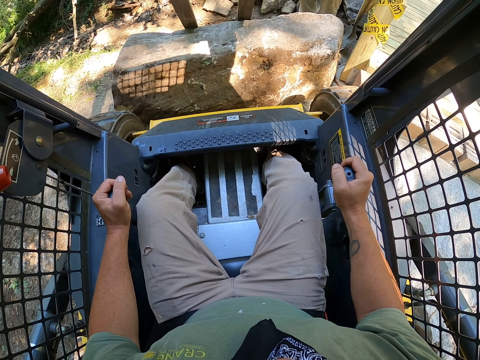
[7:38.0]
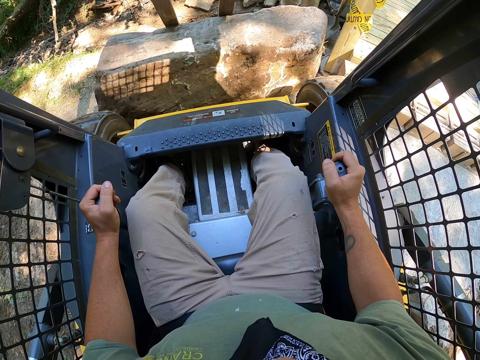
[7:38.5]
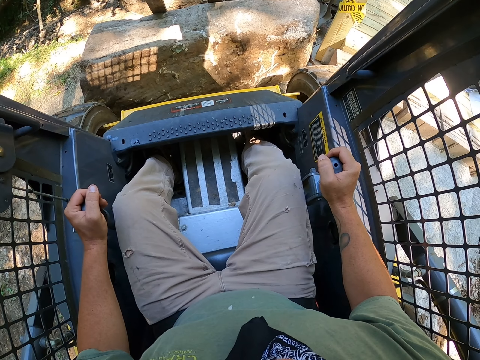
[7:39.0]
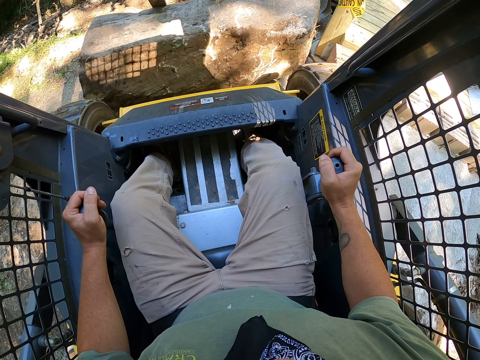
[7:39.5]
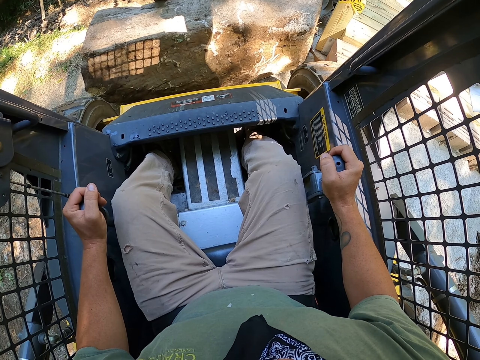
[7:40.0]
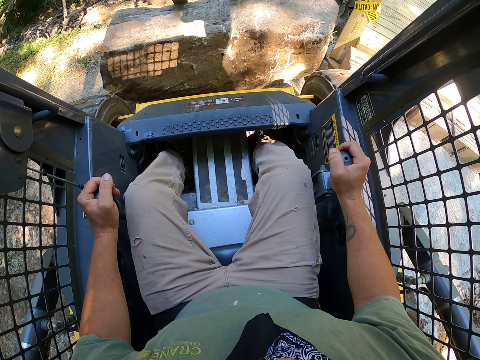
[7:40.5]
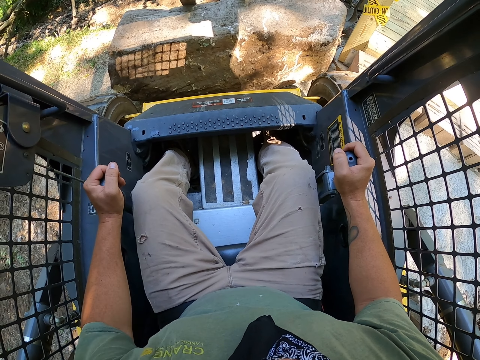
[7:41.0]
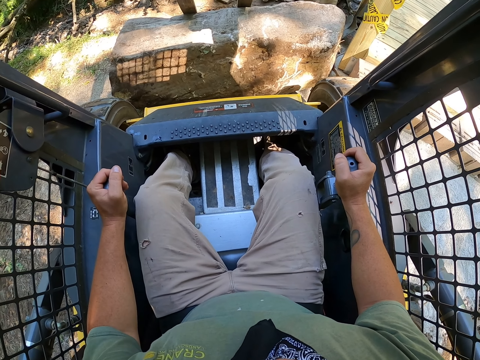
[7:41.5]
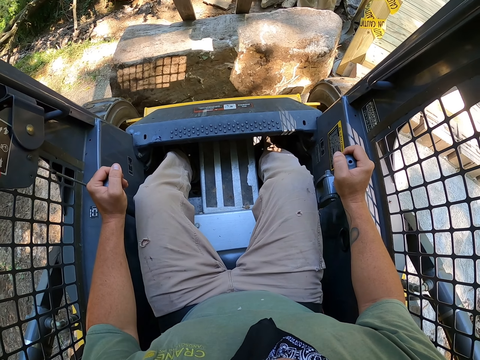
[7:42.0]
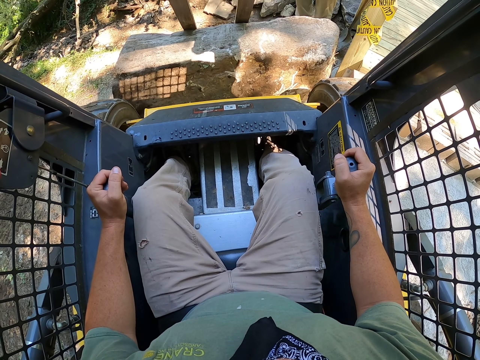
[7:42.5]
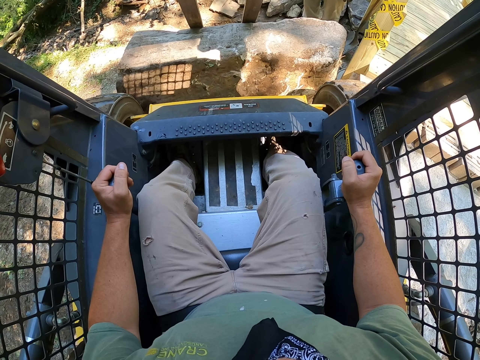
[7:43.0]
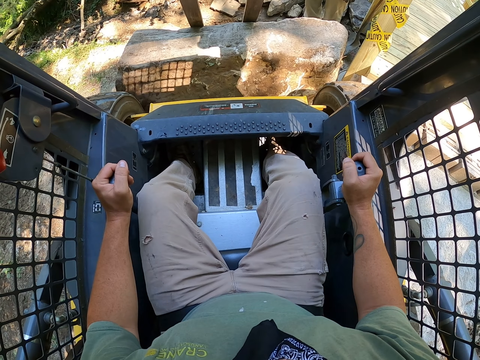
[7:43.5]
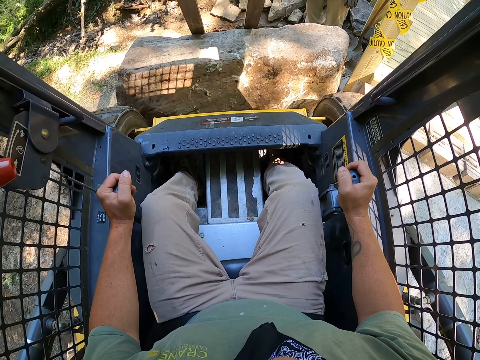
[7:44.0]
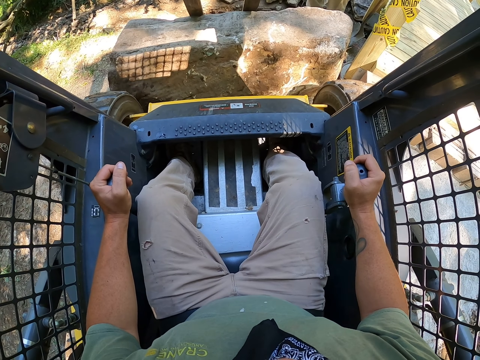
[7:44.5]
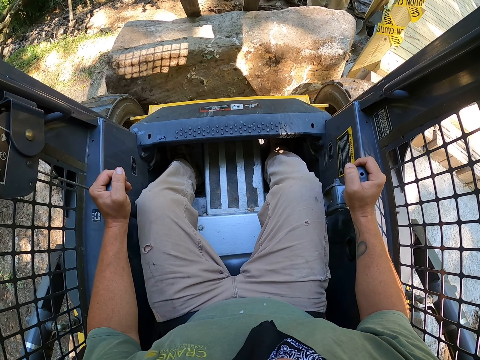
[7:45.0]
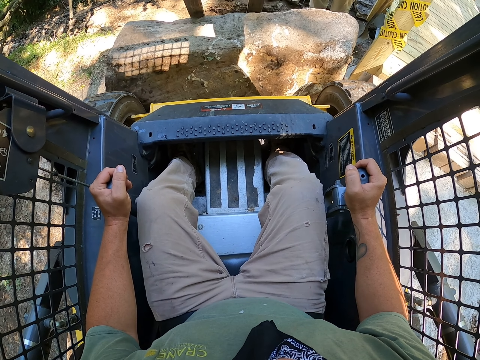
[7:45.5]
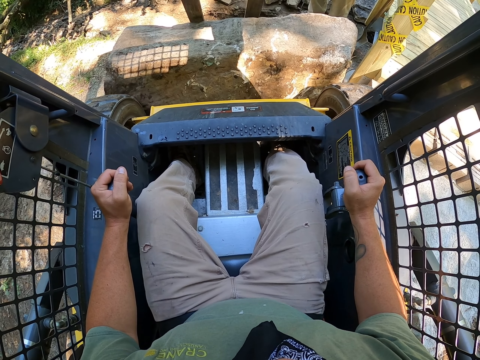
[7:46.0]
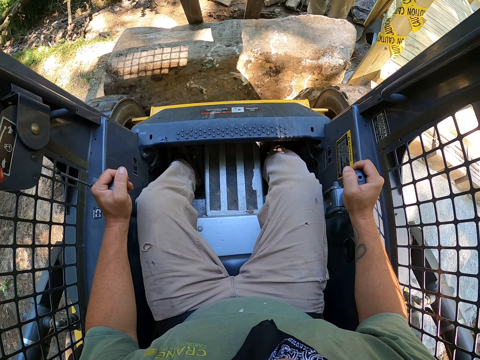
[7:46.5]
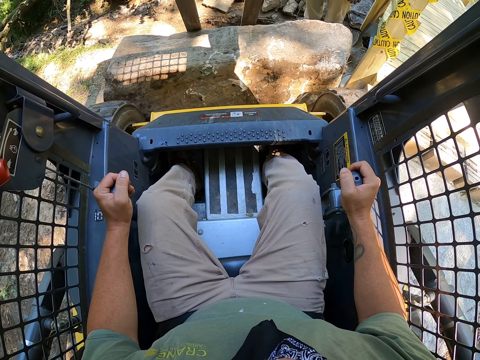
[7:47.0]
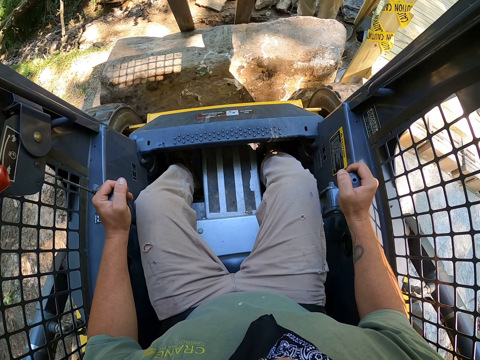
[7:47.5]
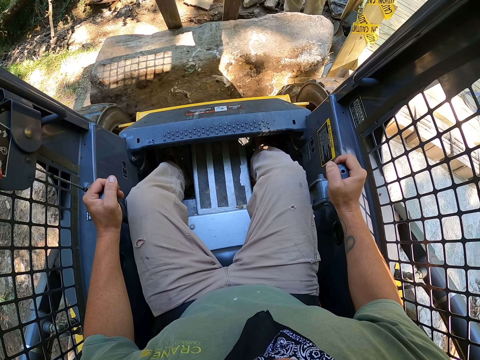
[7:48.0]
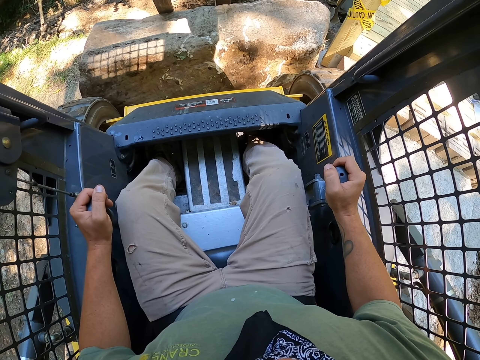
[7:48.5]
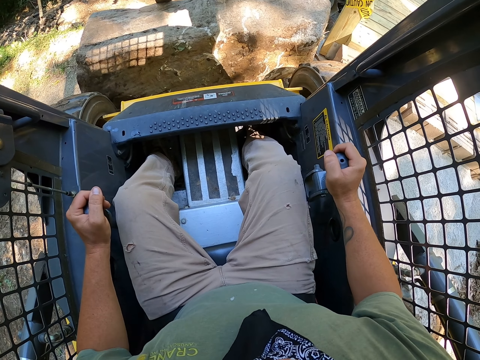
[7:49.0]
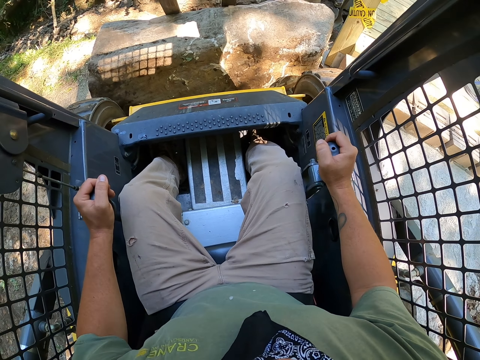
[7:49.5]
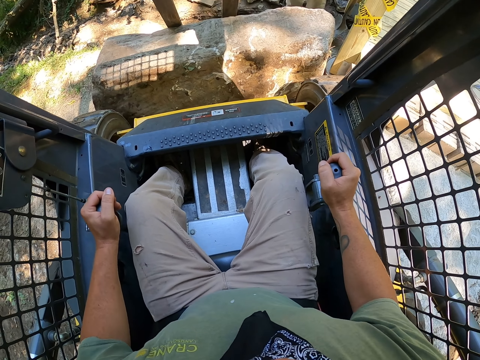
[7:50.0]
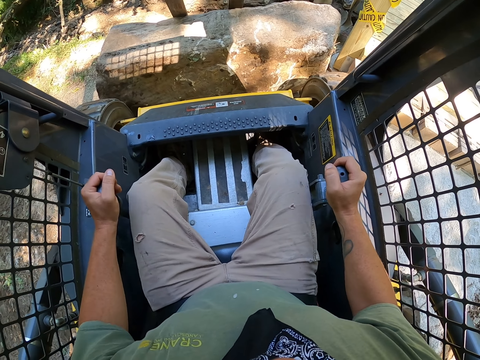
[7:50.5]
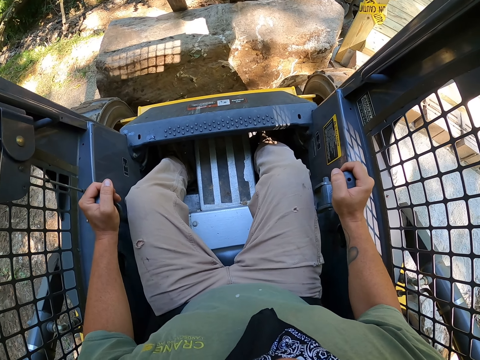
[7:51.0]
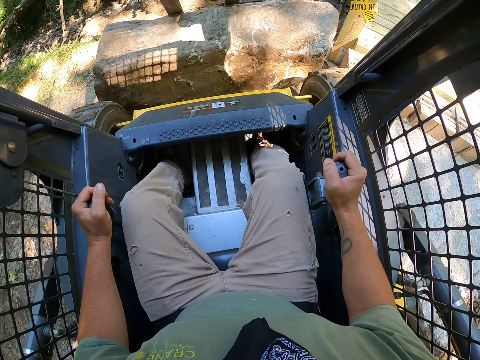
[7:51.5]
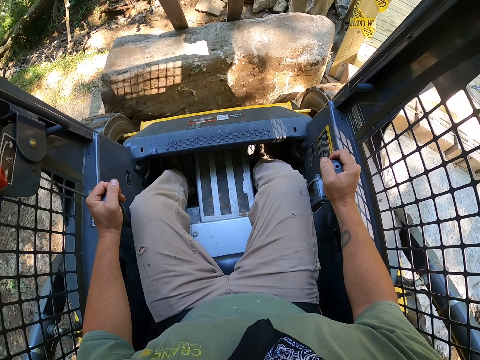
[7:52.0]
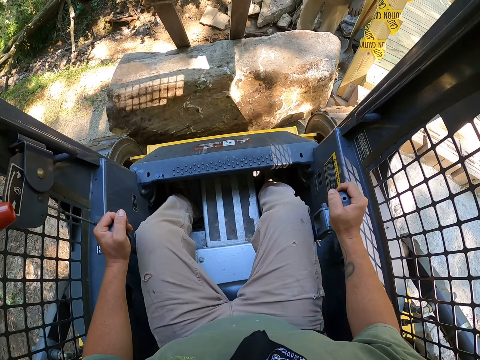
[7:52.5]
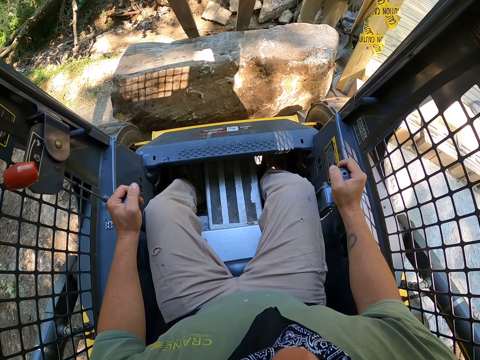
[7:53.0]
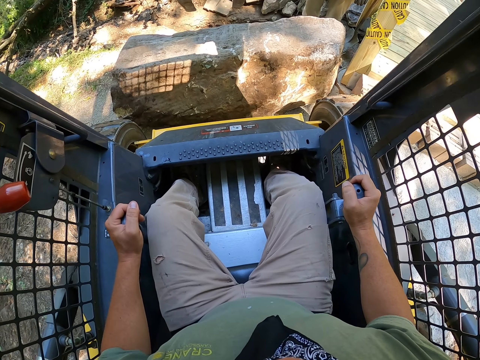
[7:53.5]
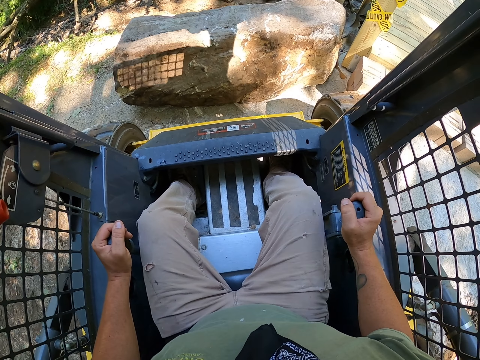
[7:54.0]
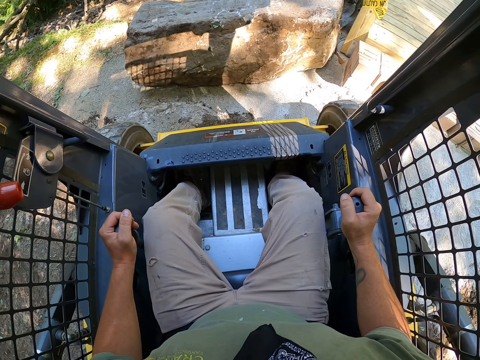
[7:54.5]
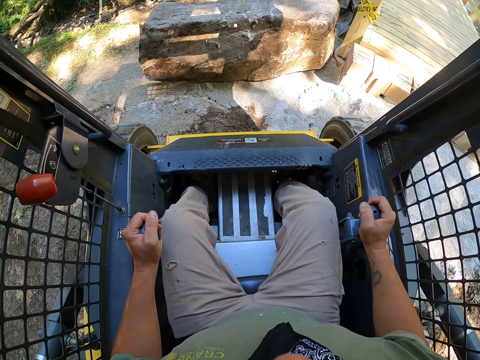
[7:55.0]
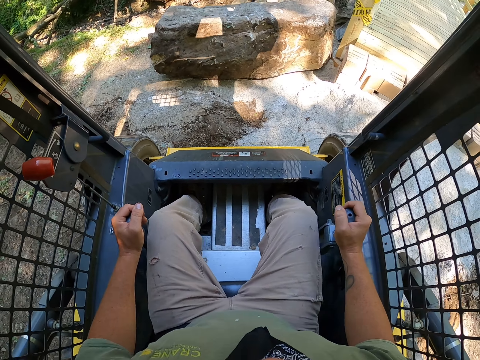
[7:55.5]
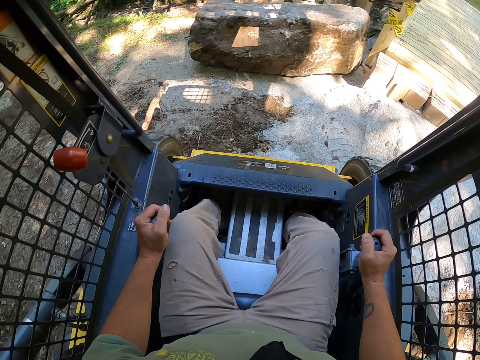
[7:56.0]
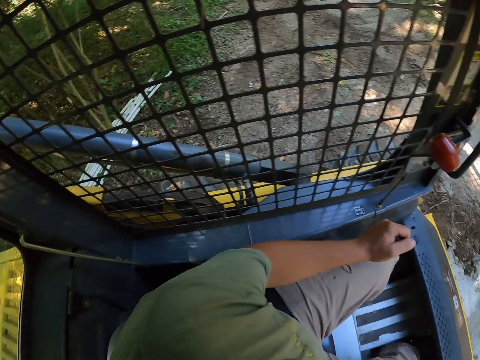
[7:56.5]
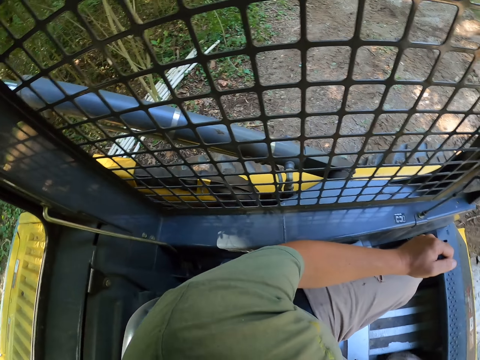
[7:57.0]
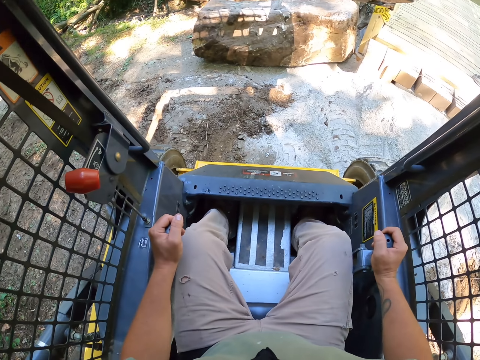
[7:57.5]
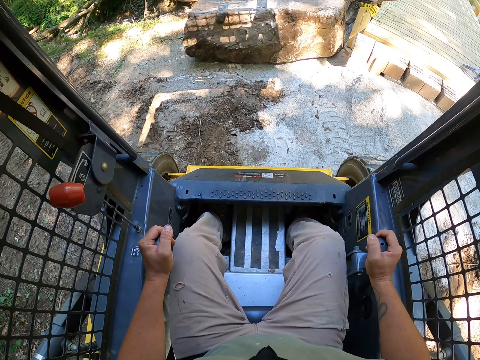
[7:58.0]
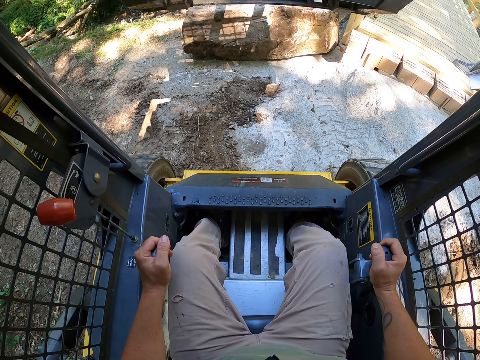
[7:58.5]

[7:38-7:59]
The camera wearer moves the rock with the forklift. They drive the forklift.

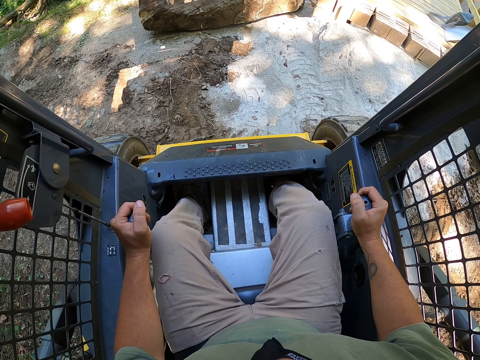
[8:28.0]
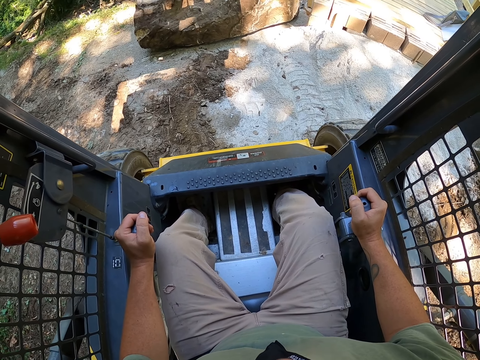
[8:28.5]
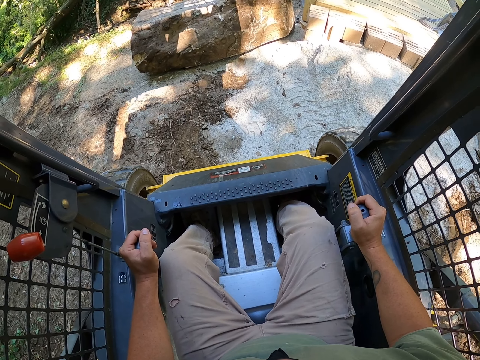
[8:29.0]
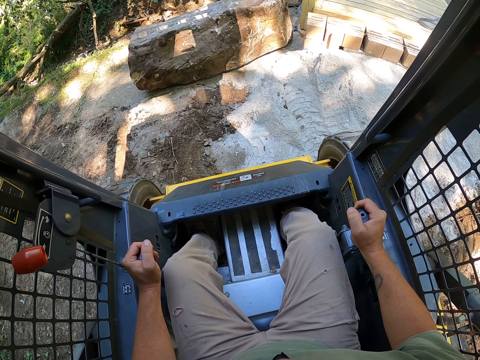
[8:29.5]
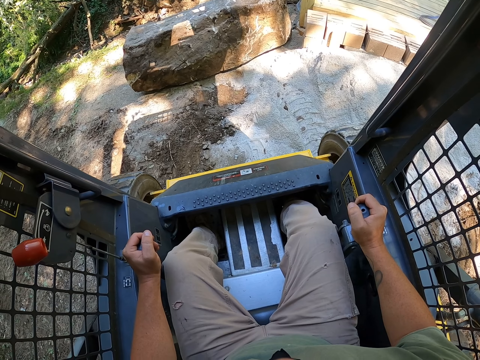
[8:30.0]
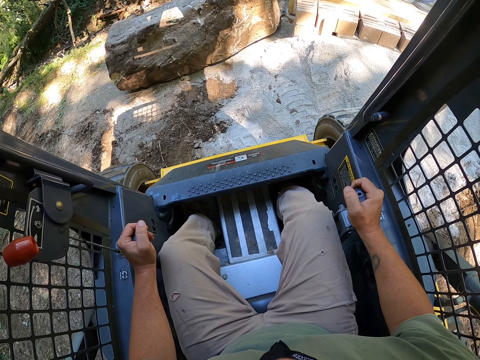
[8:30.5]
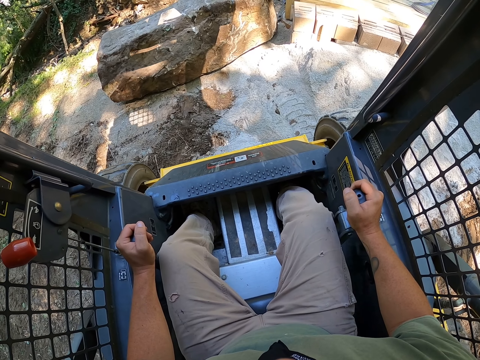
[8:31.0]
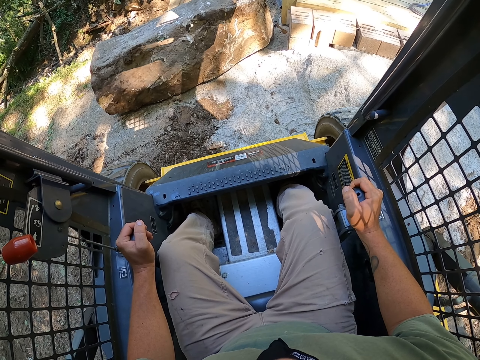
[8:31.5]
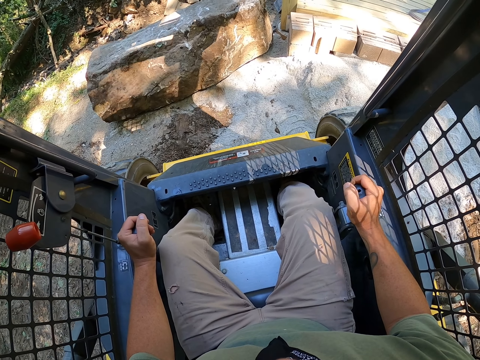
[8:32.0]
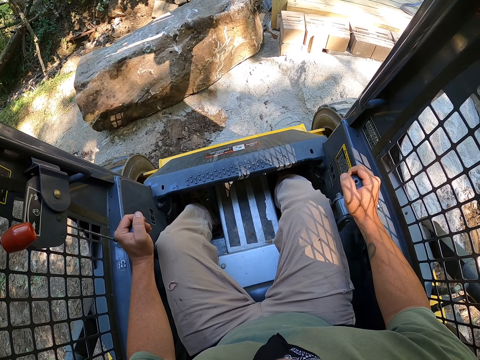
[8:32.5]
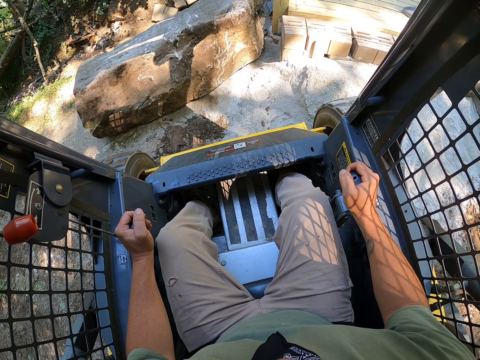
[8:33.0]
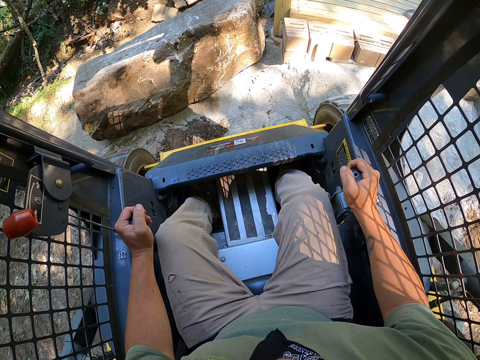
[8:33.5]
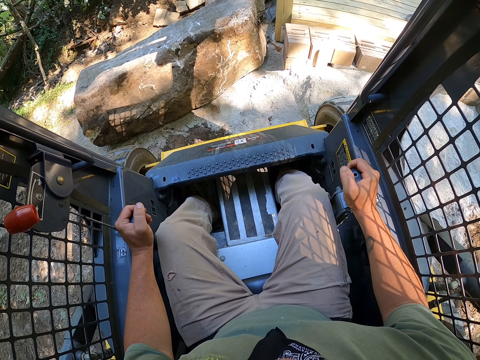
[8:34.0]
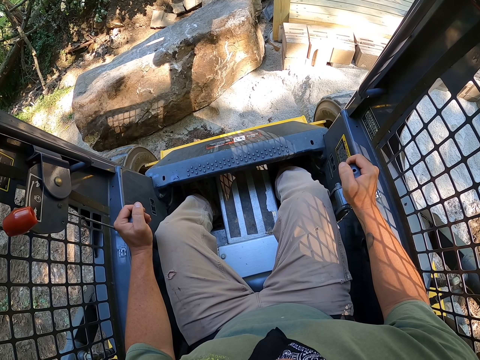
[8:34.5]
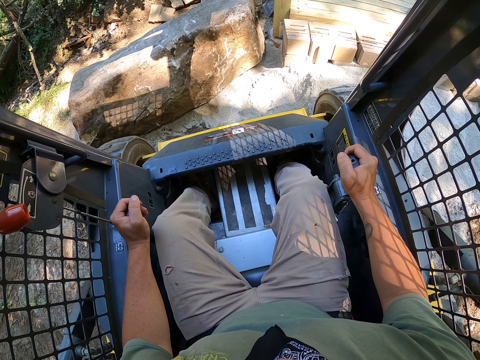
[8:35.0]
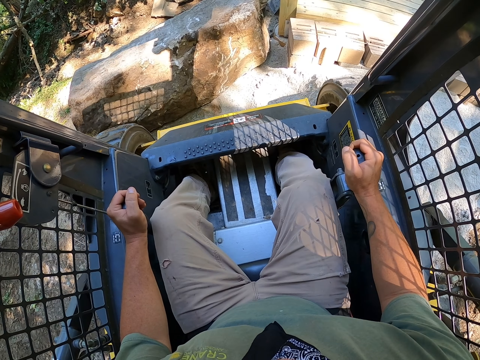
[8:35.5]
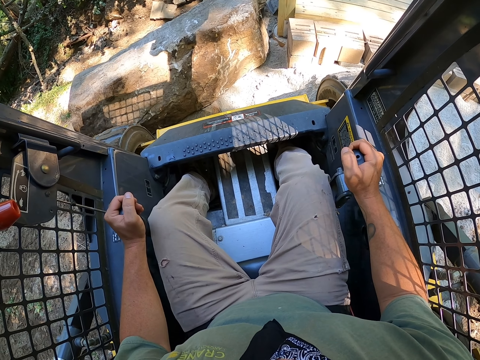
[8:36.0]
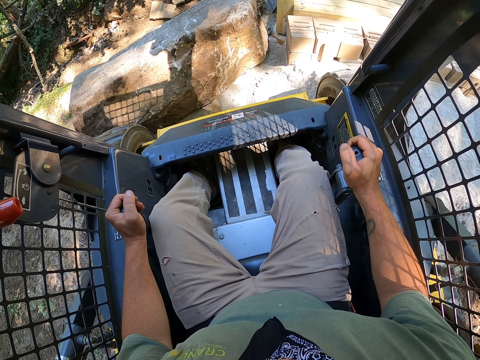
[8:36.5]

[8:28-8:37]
The camera wearer drives a forklift.
